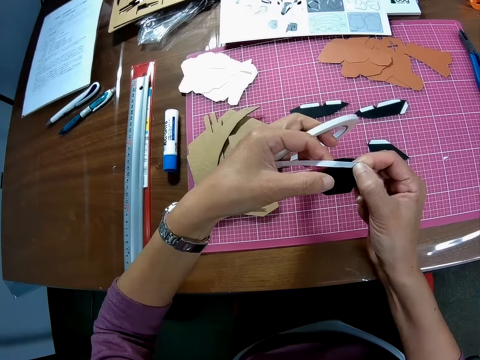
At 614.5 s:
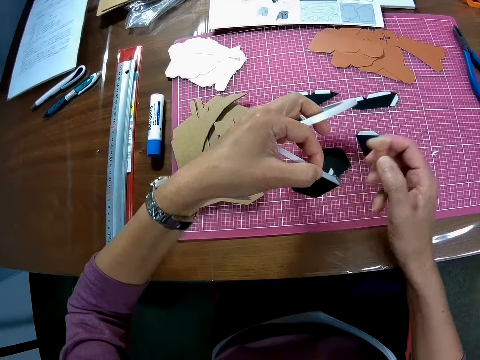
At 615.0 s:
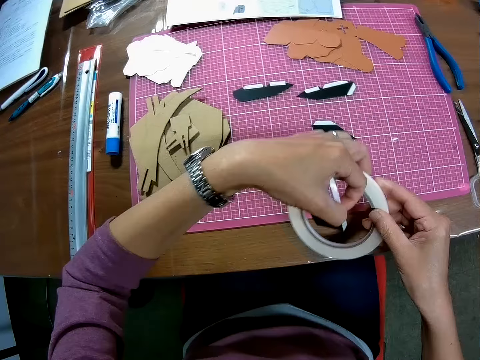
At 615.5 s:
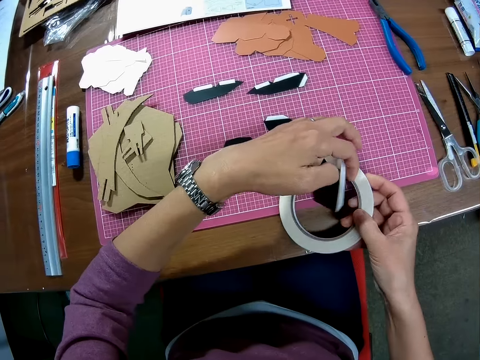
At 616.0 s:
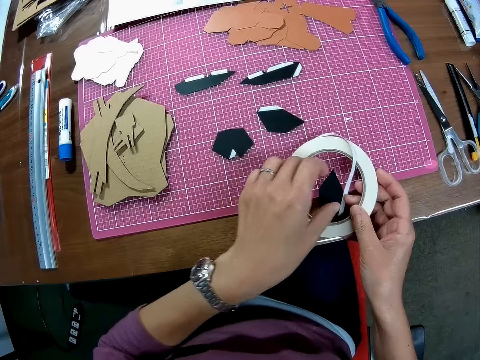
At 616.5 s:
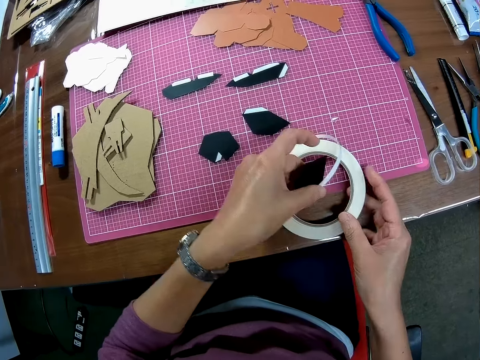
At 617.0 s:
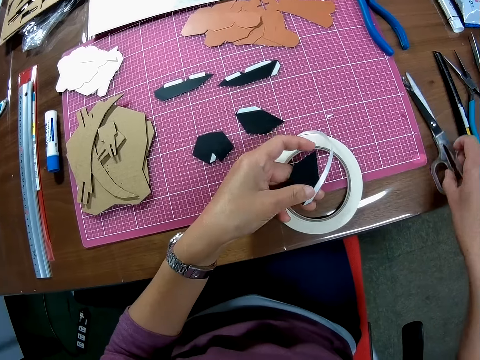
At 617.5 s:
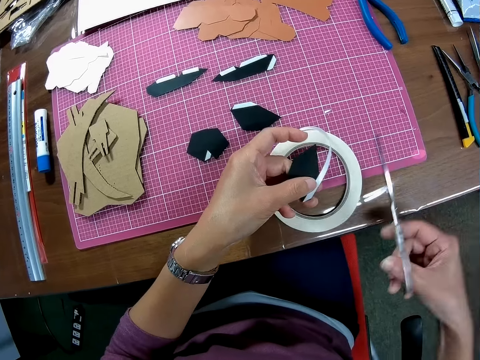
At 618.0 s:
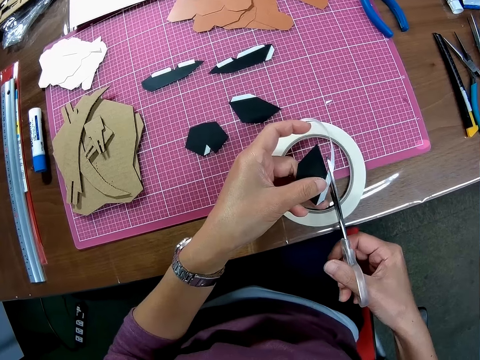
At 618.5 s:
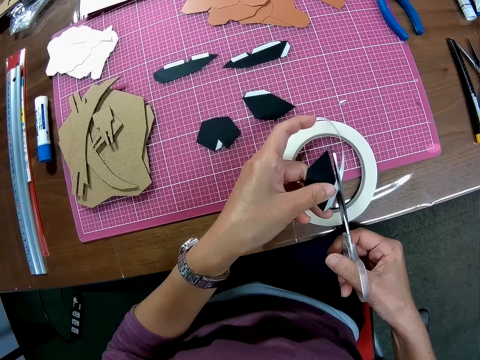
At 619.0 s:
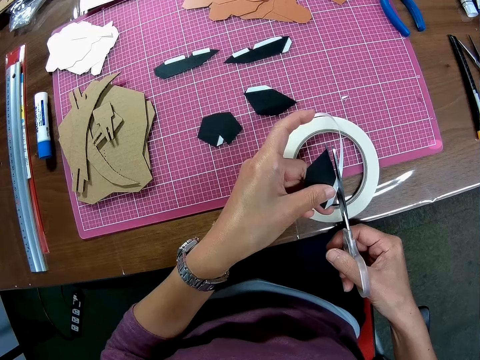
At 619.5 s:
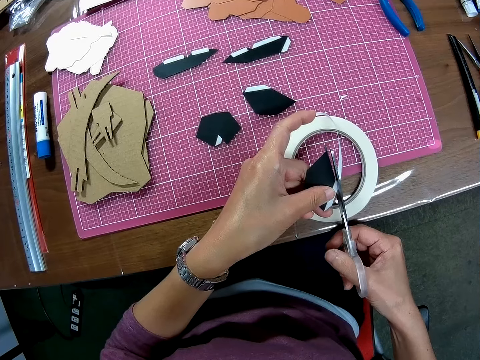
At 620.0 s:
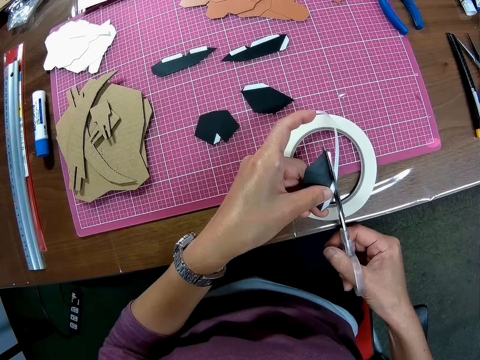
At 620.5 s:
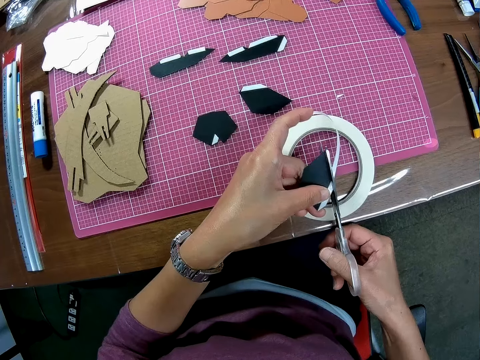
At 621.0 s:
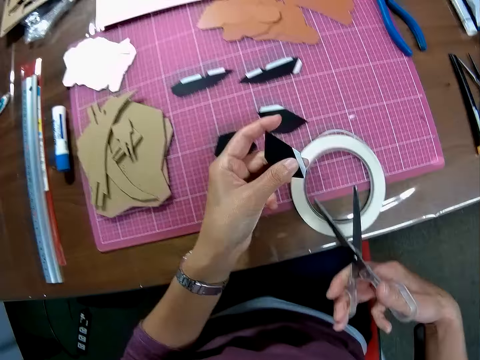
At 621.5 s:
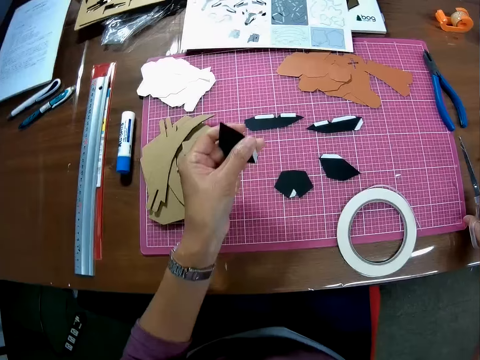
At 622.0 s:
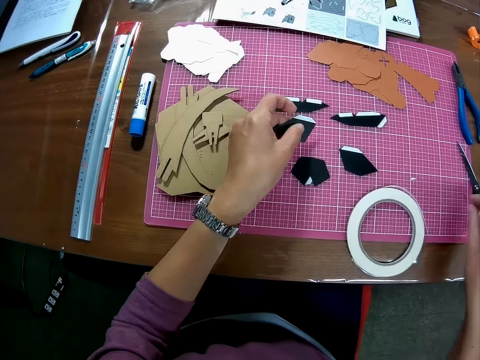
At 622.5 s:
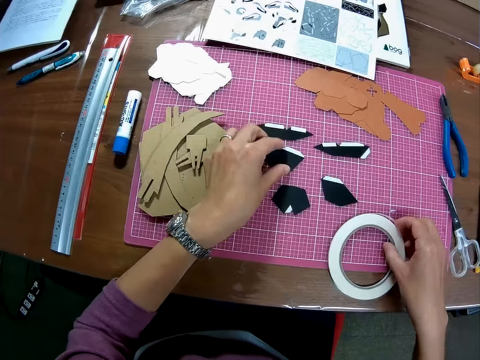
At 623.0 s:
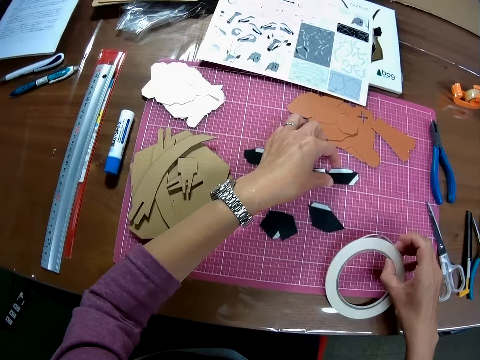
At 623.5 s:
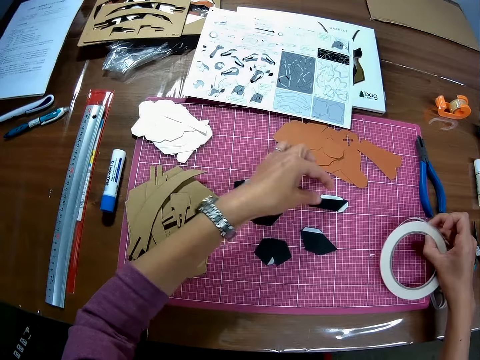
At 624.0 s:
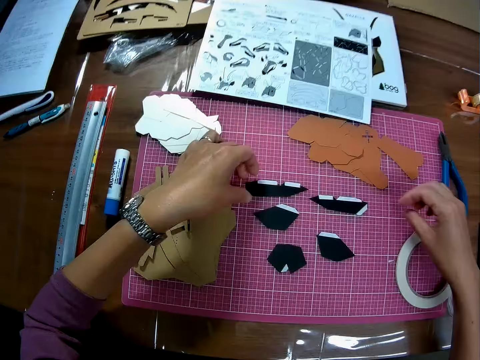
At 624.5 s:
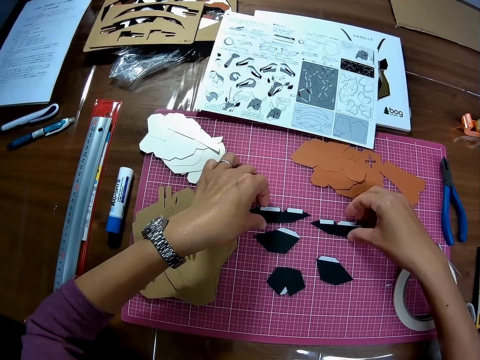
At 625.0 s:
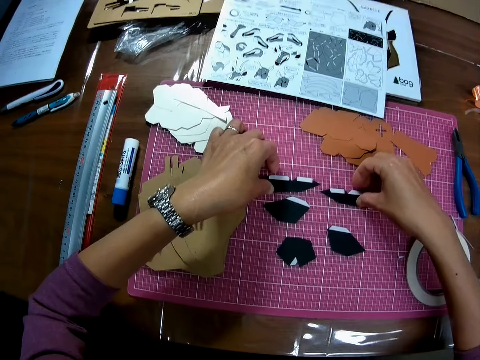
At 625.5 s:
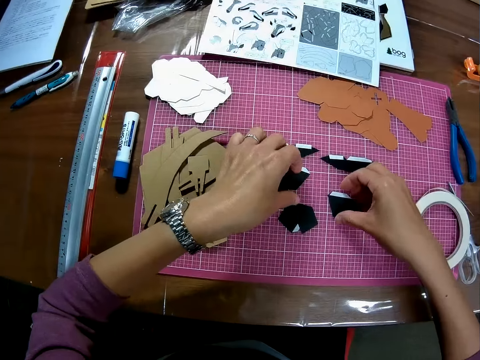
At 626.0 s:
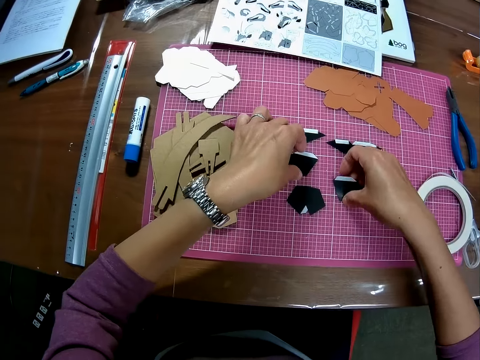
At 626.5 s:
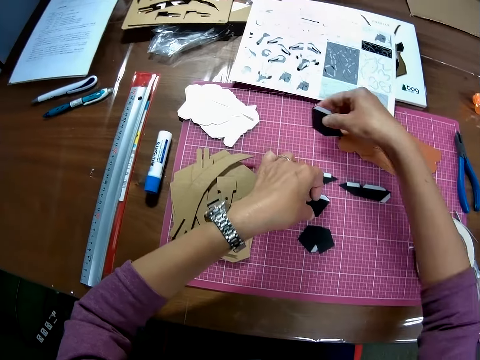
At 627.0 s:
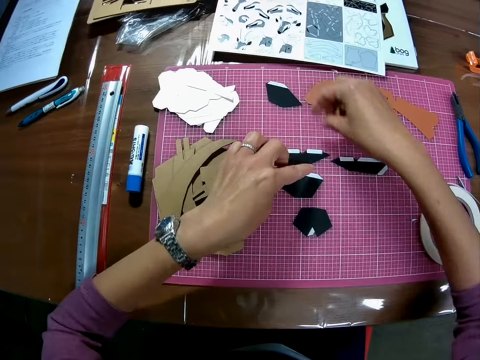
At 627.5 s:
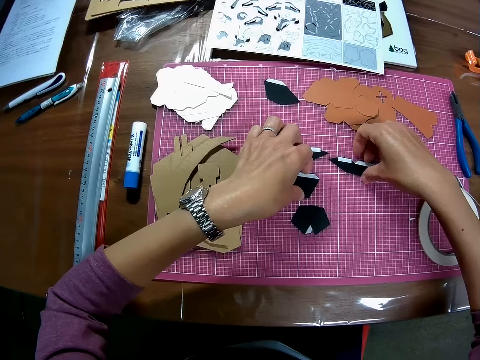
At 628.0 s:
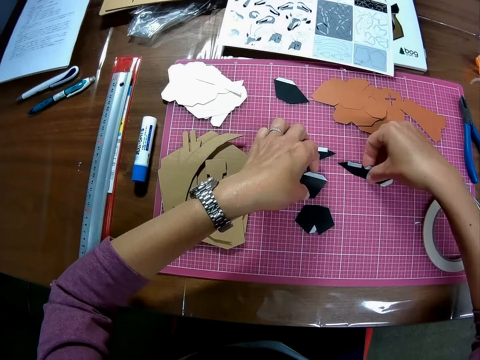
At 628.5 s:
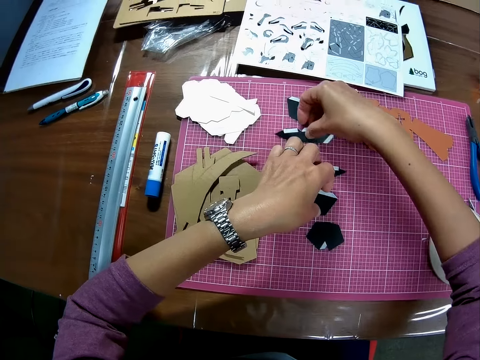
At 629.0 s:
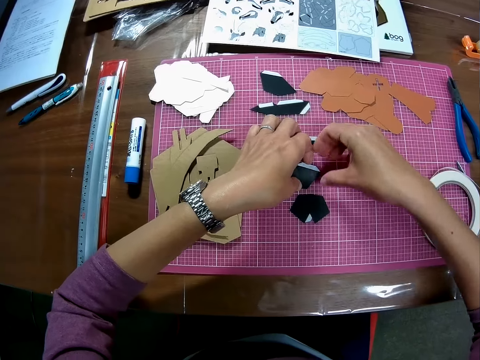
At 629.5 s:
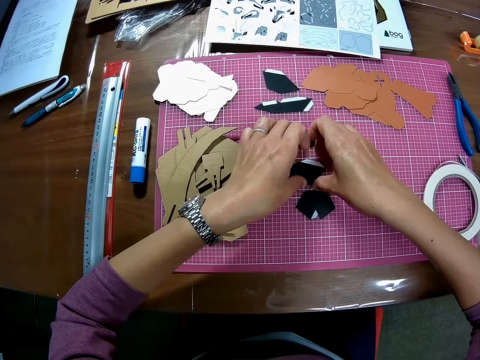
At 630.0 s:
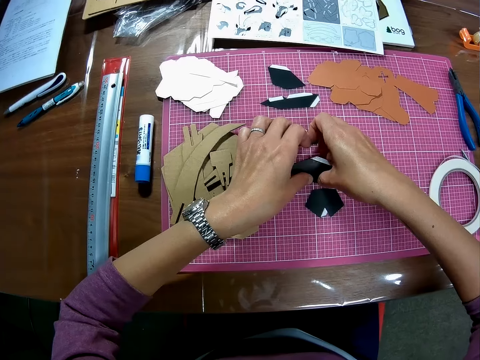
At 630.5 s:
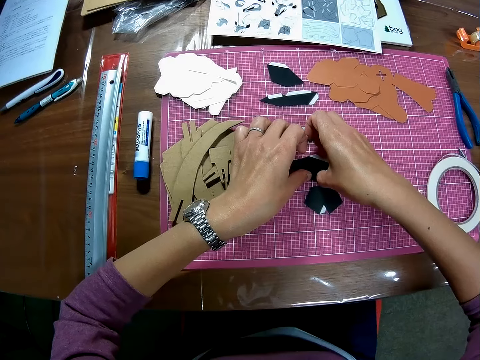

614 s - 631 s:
The camera wearer shifts the tape from the left to the right hand. He places the tape on the table. He passes the piece of wooden mechanical model to his left hand. He holds the paper with his left hand. He picks up the pair of scissors from the table with his right hand. He cuts the tape along the edge of the paper with the pair of scissors. He drops the pair of scissors back on the table. He places the piece of paper in his left hand on the cutting mat. He picks up the tape from the sheet. He shifts the tape with his right hand. He holds the piece of paper on the mat with his left hand. He arranges the wooden mechanical model pieces on the sheet. He shifts his left hand to another piece. He stretches his right hand to the piece of paper on the cutting mat. He holds pieces of paper on the mat with both hands. He shifts both hands to other pieces on the mat. He lifts a piece of paper with his right hand. He places down the paper on another point of the mat and lifts his left hand off the piece of paper. He picks up another piece with his right hand and holds a paper piece on the mat with his left hand. He places the piece in his right hand on another point of the mat. He helps lift the piece in his left hand with his right hand.

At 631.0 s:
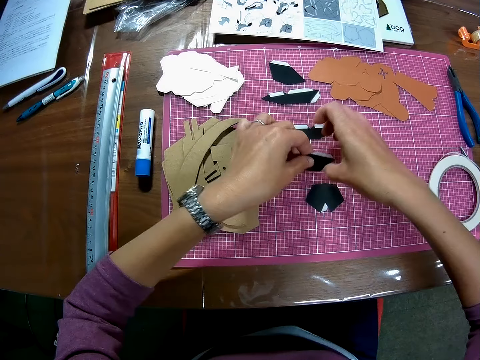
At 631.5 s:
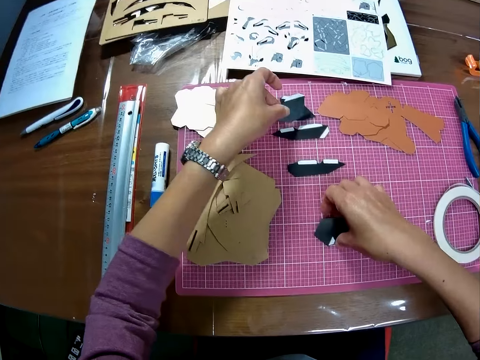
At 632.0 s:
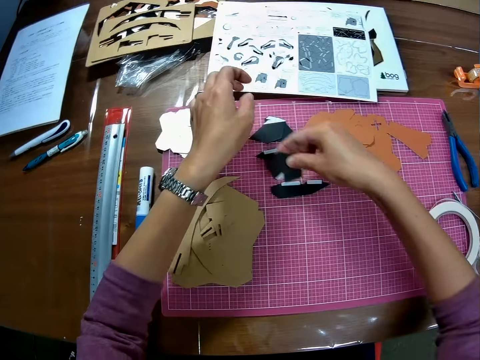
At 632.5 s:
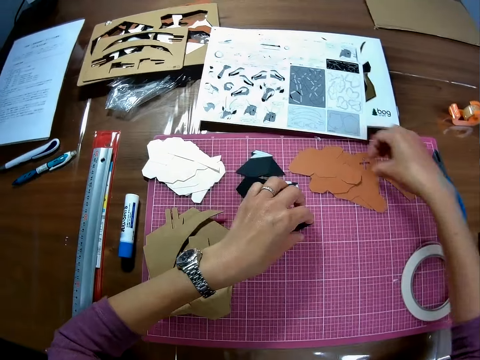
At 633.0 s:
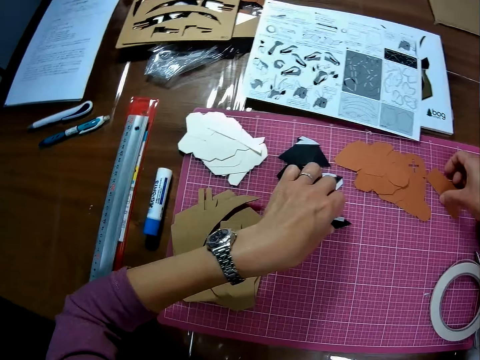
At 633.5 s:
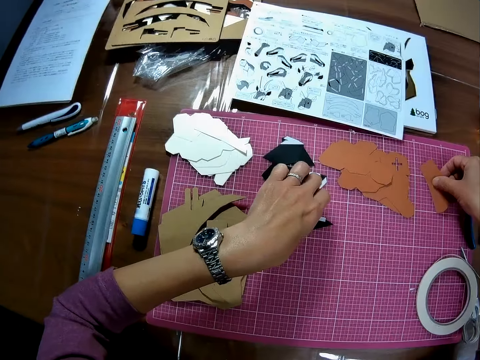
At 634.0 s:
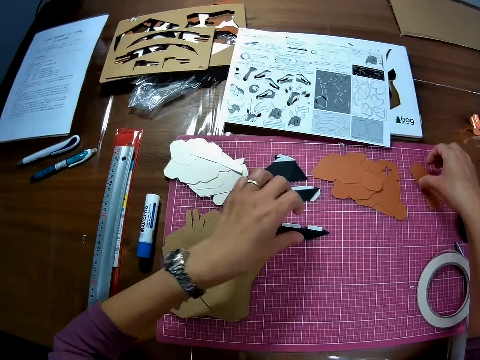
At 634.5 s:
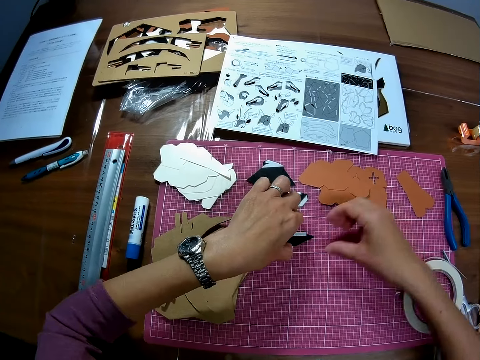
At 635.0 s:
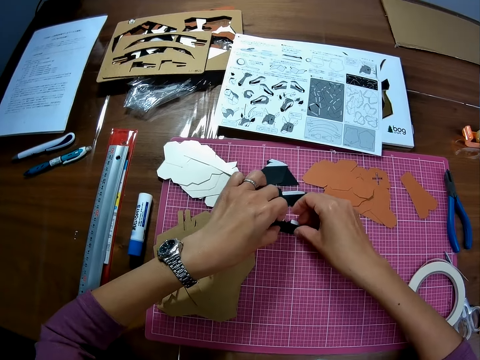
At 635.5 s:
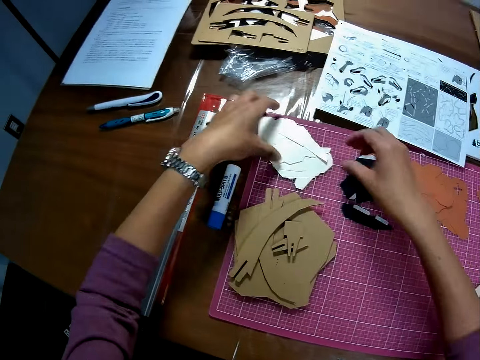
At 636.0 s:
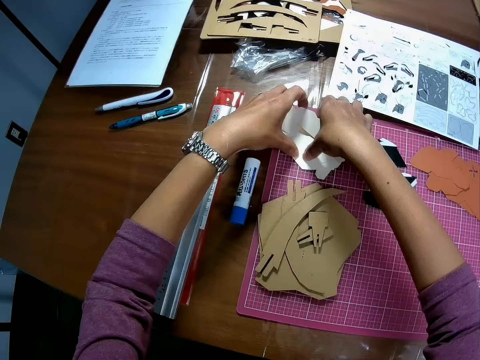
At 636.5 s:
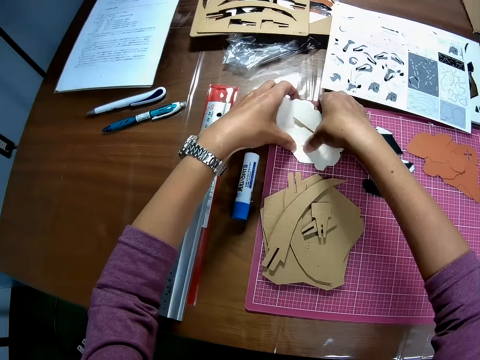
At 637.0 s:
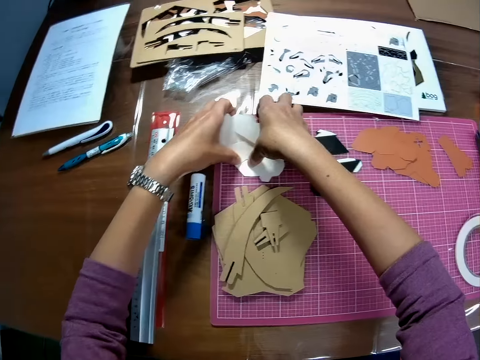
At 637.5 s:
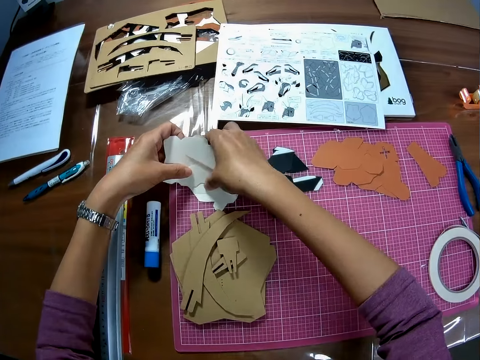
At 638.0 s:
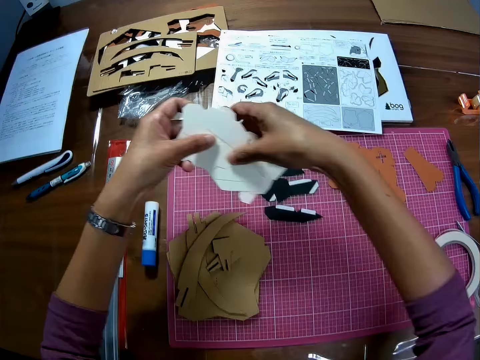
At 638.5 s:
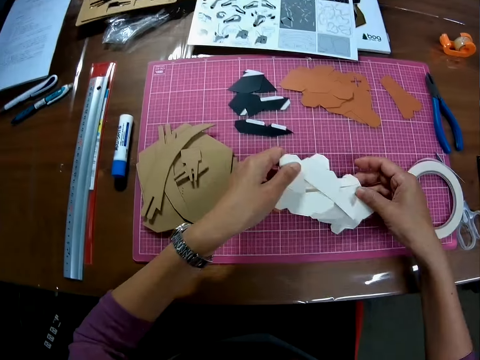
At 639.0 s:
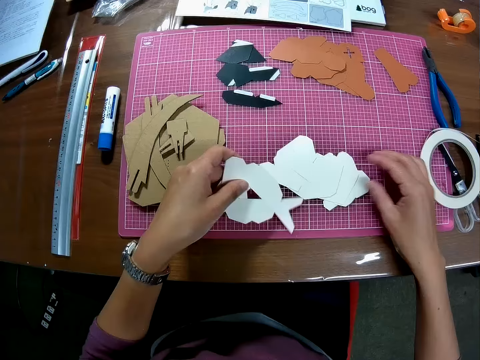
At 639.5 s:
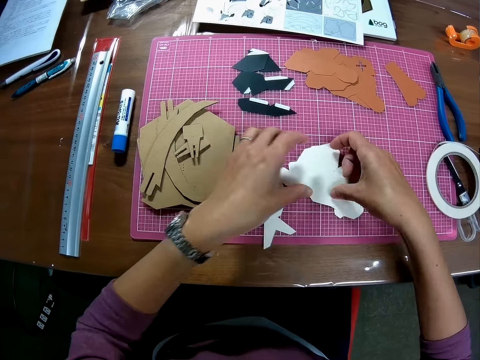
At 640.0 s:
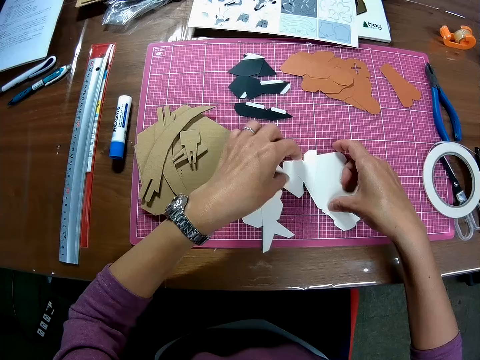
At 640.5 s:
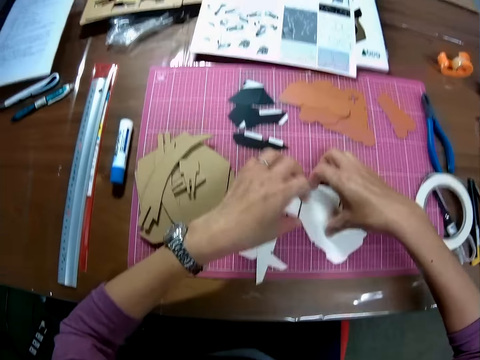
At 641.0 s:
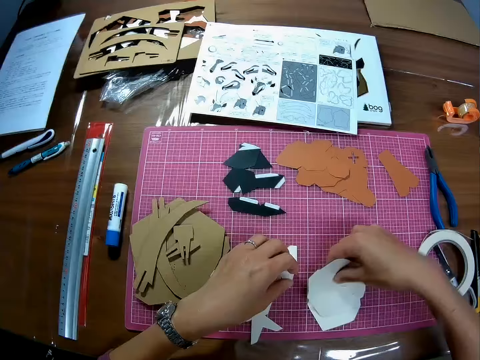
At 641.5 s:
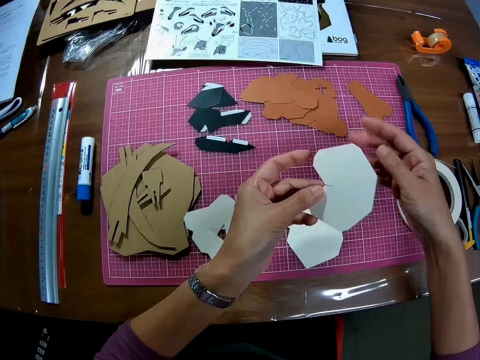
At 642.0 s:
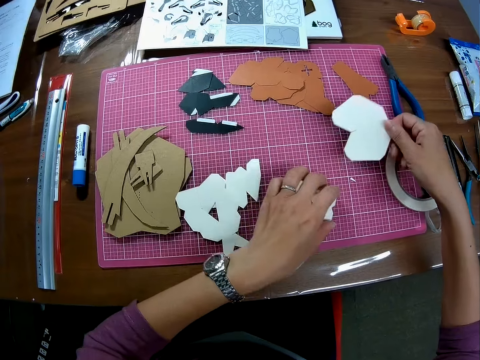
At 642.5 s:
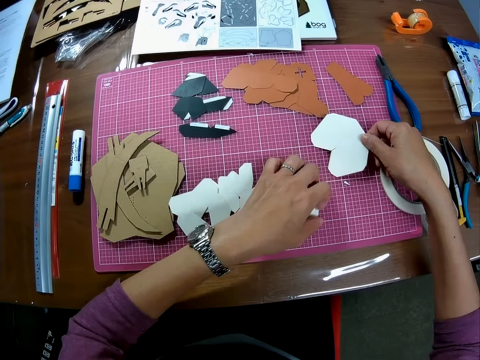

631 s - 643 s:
The camera wearer places the piece on another point on the mat. They lift another piece with the right hand and place the piece on other pieces in the mat. They hold another piece on the mat with the right hand. They hold another piece on the mat with the left hand. They hold the piece in the left hand with both hands. They lift their hands off the paper. They pick up other pieces of paper on the mat with both hands. They spread the papers on the cutting mat with both hands. They pick up one of the pieces with the right hand. They turn the piece with both hands. They stretch the piece down towards the mat using the right hand. They hold other pieces on the mat with the left hand.
